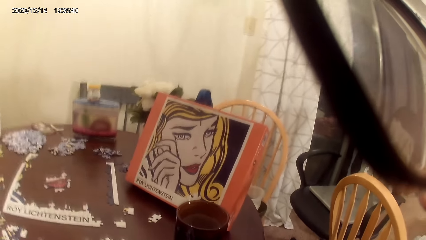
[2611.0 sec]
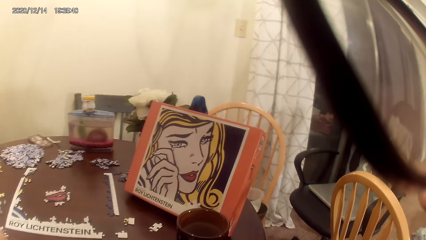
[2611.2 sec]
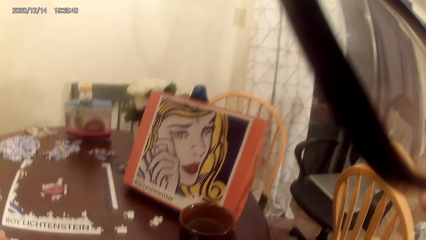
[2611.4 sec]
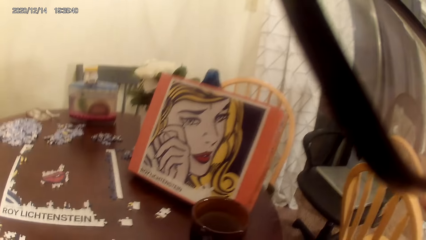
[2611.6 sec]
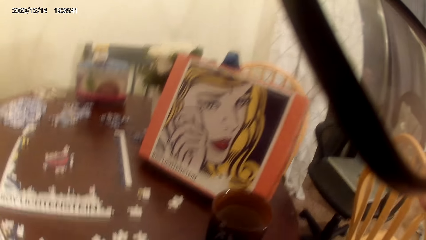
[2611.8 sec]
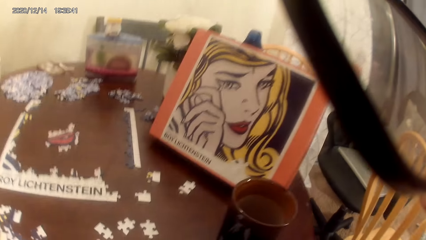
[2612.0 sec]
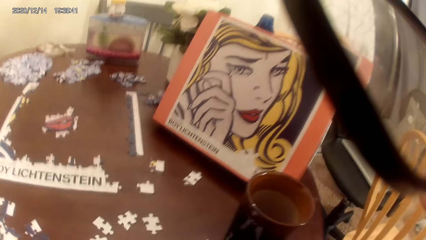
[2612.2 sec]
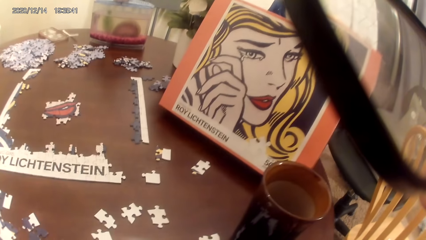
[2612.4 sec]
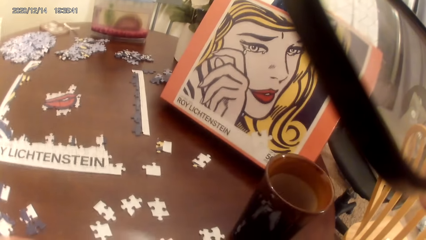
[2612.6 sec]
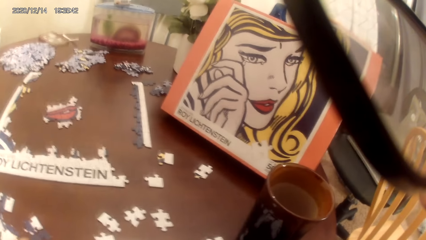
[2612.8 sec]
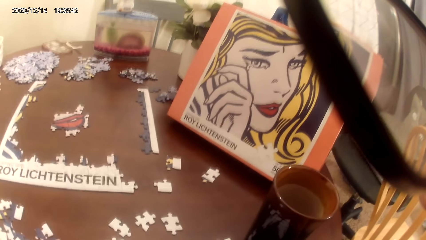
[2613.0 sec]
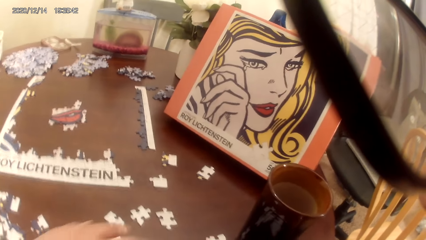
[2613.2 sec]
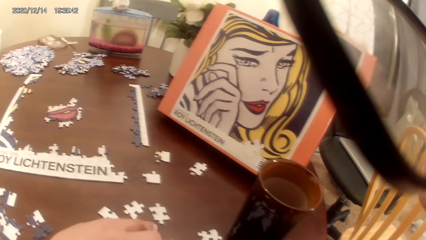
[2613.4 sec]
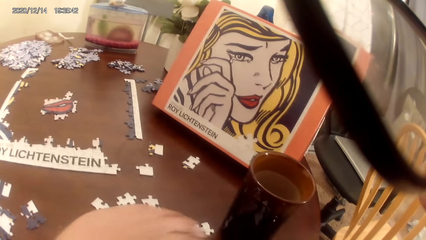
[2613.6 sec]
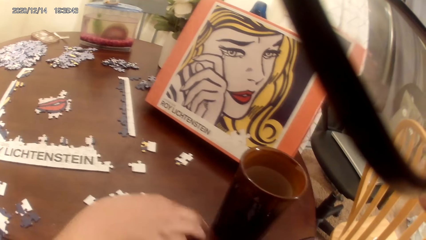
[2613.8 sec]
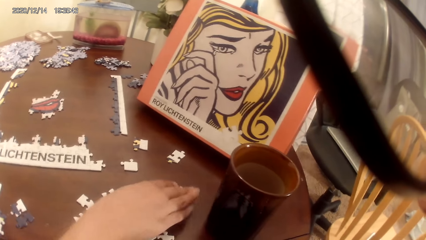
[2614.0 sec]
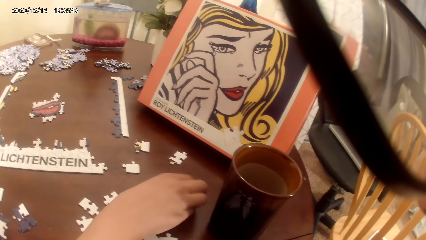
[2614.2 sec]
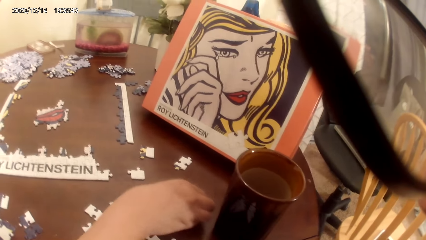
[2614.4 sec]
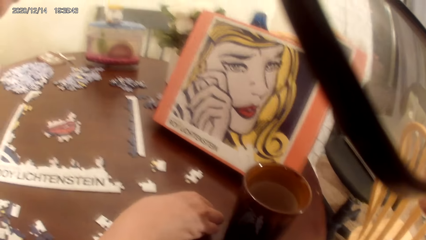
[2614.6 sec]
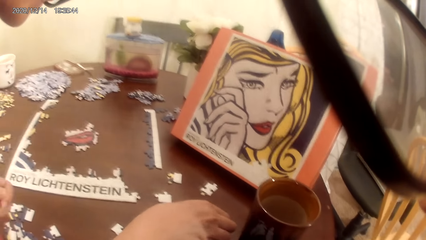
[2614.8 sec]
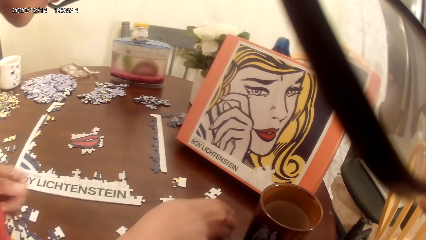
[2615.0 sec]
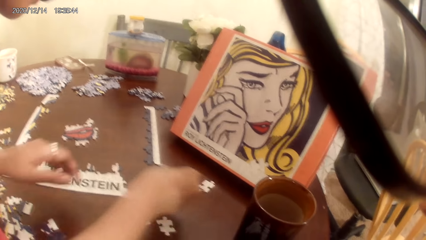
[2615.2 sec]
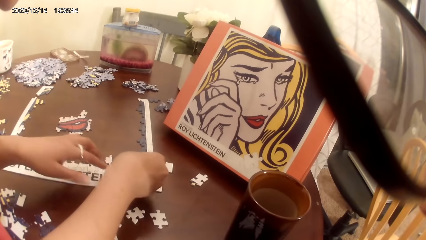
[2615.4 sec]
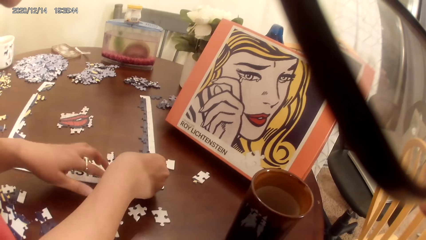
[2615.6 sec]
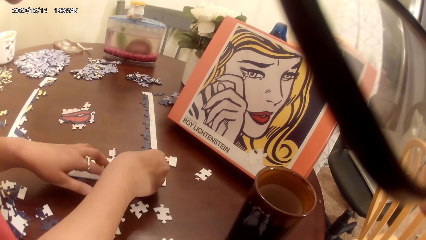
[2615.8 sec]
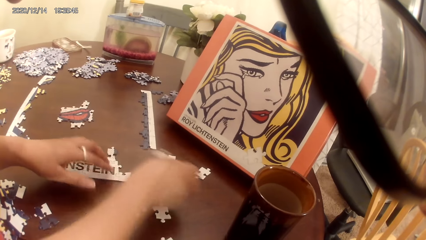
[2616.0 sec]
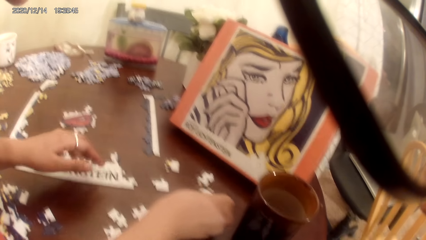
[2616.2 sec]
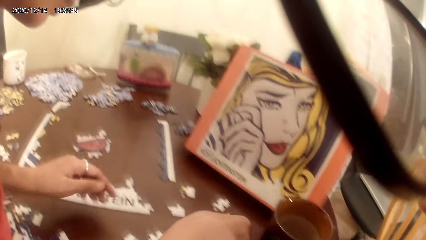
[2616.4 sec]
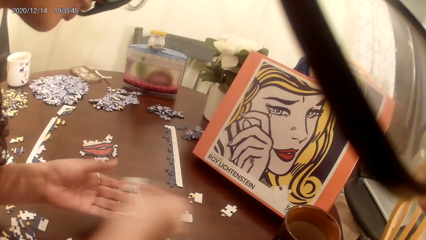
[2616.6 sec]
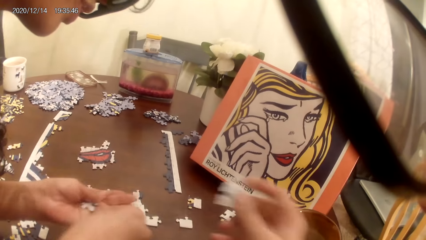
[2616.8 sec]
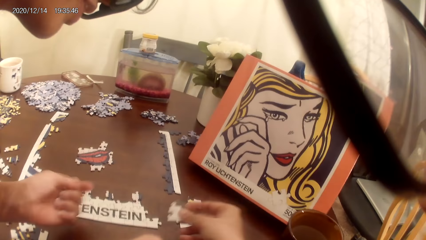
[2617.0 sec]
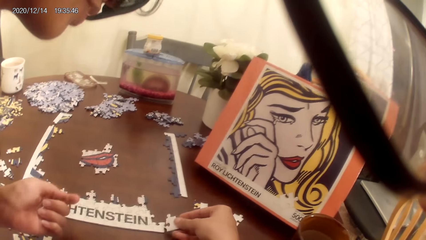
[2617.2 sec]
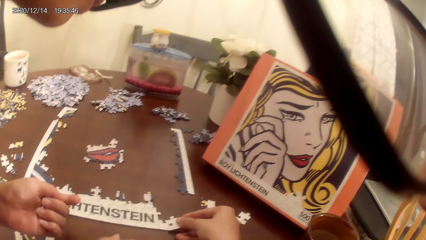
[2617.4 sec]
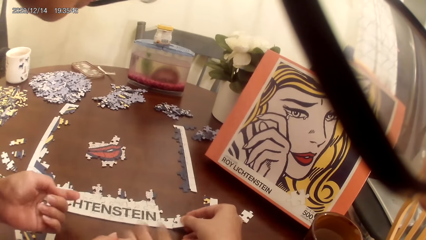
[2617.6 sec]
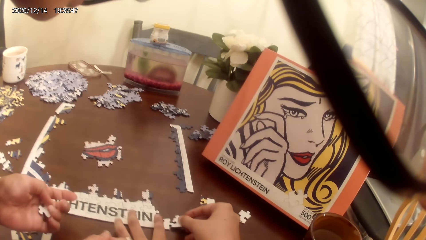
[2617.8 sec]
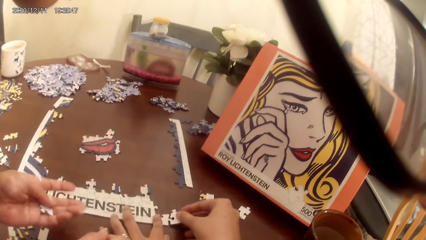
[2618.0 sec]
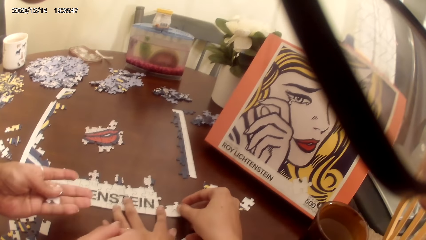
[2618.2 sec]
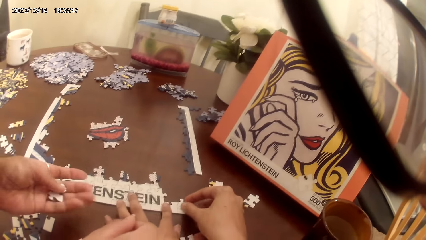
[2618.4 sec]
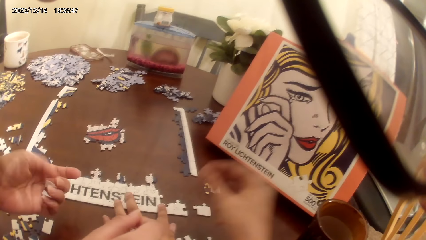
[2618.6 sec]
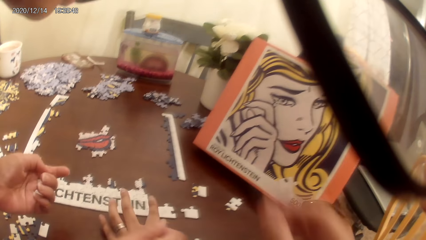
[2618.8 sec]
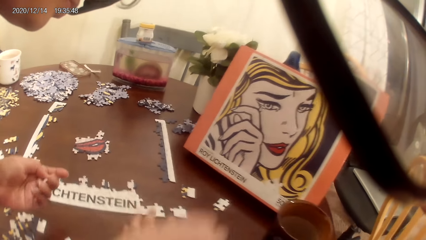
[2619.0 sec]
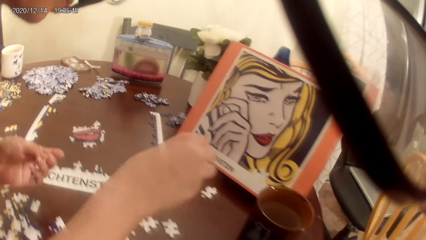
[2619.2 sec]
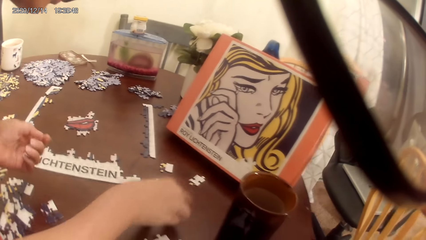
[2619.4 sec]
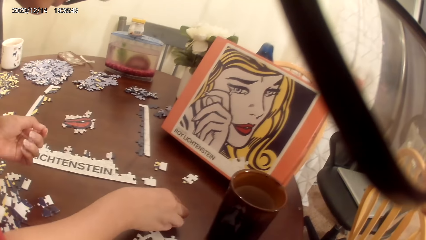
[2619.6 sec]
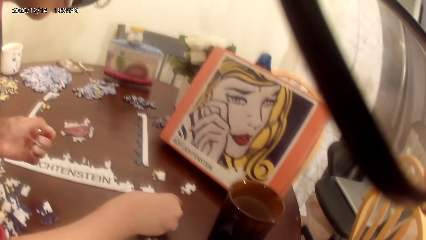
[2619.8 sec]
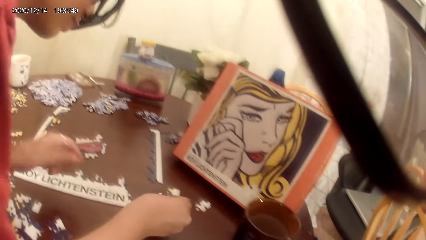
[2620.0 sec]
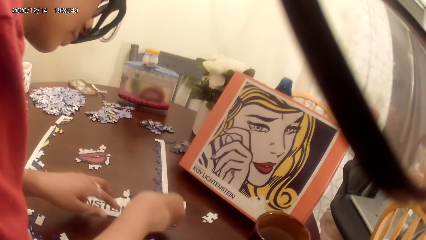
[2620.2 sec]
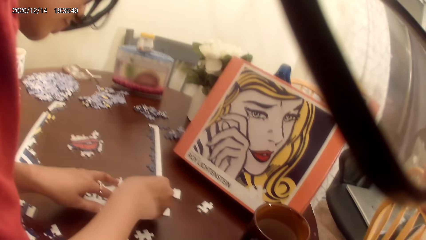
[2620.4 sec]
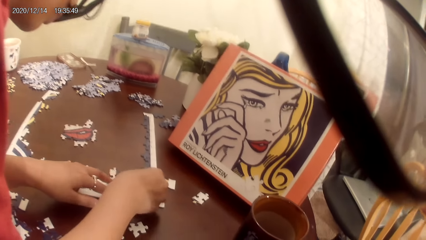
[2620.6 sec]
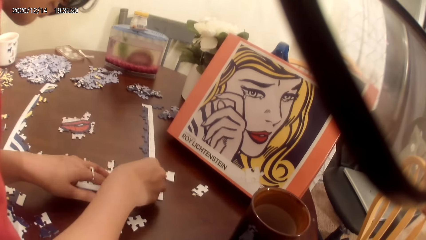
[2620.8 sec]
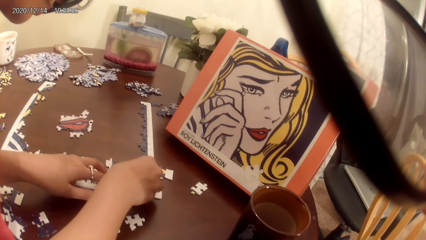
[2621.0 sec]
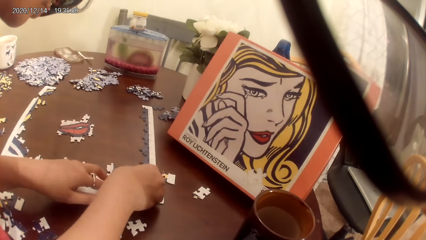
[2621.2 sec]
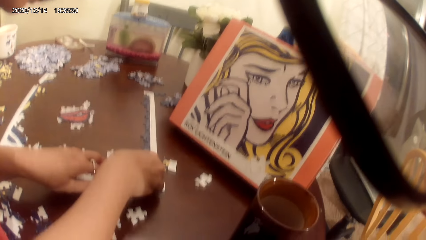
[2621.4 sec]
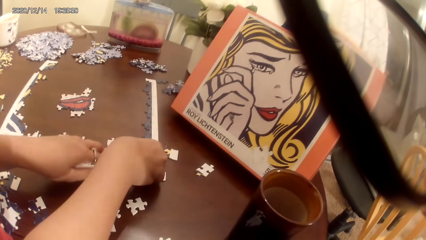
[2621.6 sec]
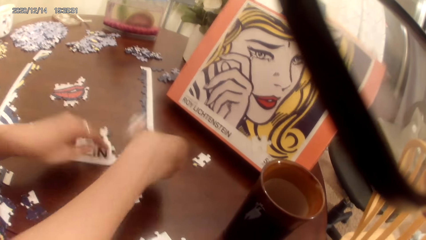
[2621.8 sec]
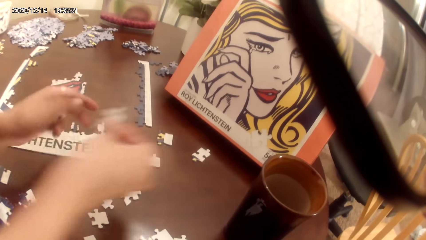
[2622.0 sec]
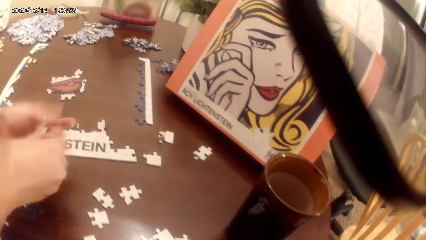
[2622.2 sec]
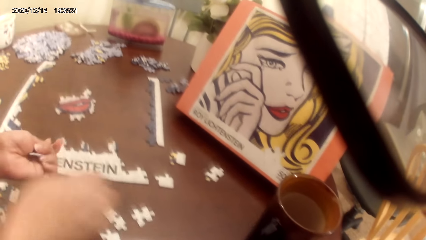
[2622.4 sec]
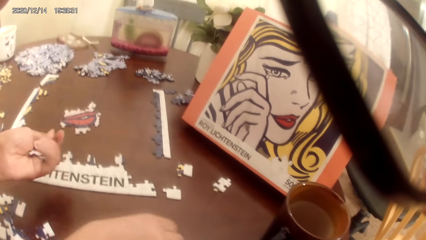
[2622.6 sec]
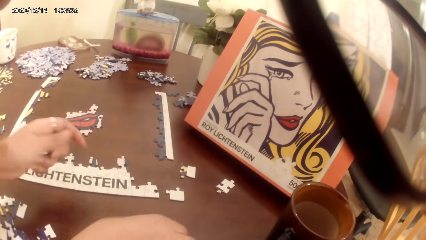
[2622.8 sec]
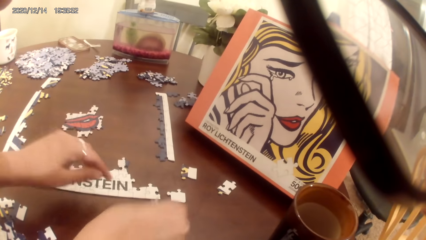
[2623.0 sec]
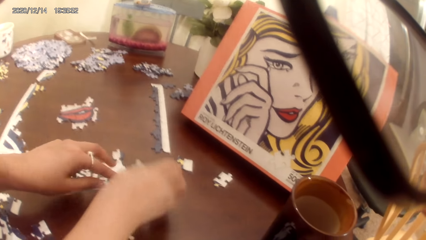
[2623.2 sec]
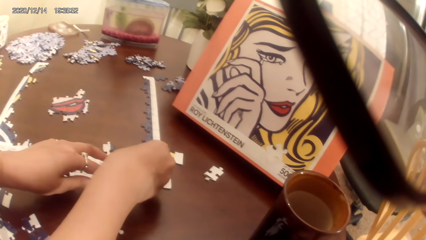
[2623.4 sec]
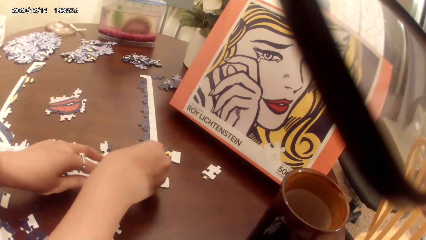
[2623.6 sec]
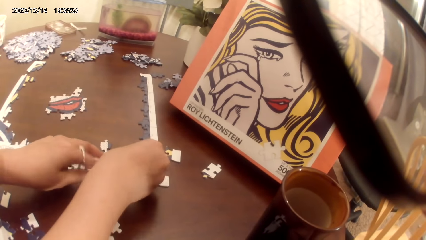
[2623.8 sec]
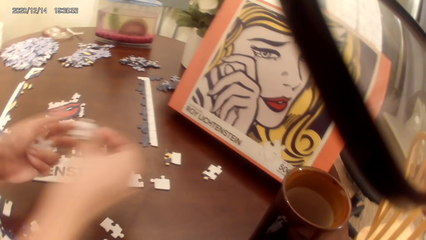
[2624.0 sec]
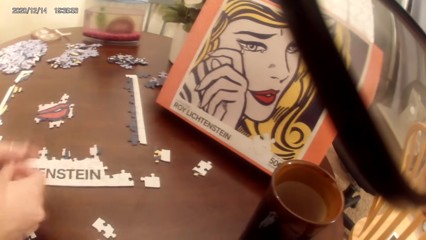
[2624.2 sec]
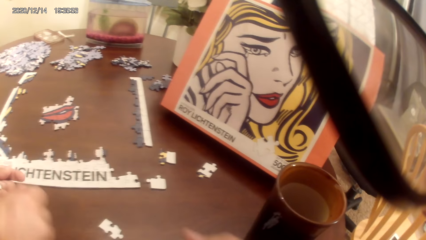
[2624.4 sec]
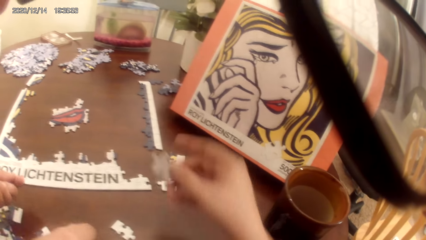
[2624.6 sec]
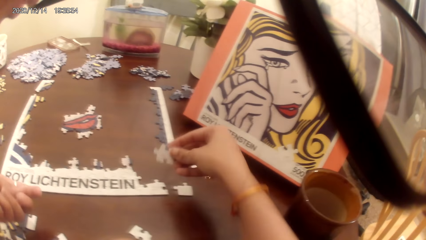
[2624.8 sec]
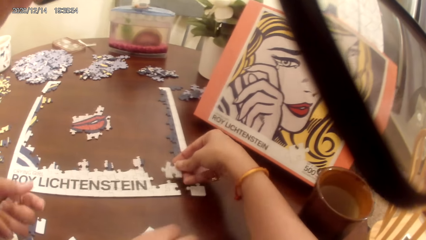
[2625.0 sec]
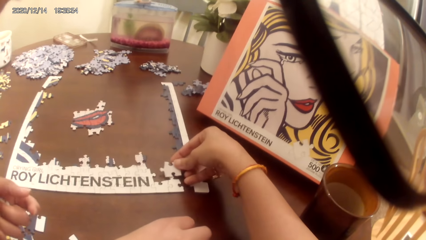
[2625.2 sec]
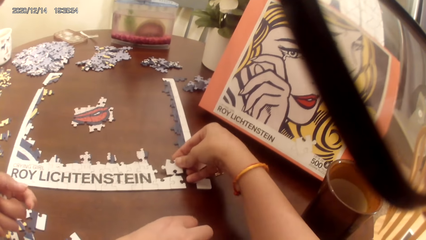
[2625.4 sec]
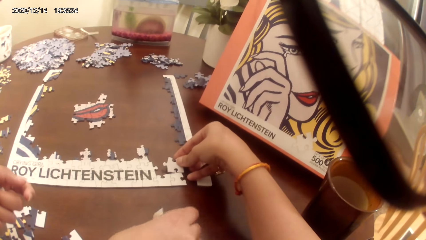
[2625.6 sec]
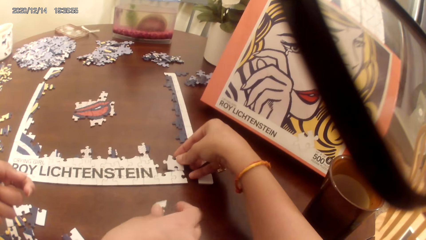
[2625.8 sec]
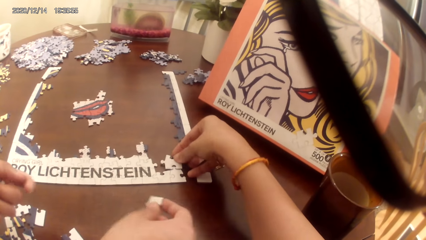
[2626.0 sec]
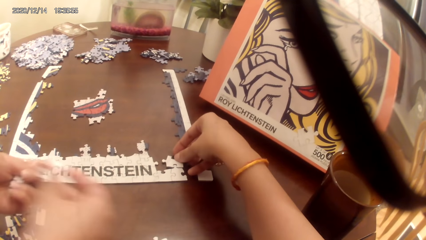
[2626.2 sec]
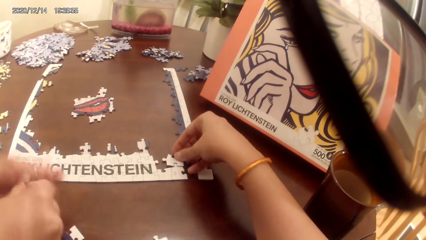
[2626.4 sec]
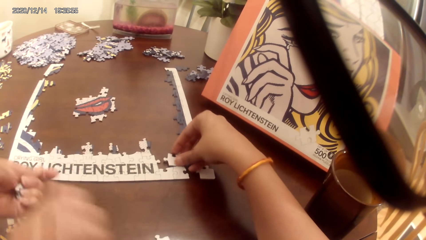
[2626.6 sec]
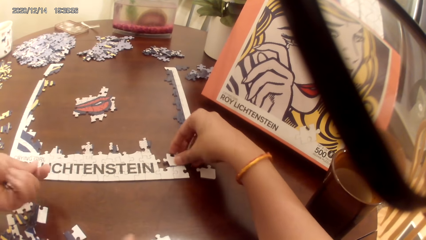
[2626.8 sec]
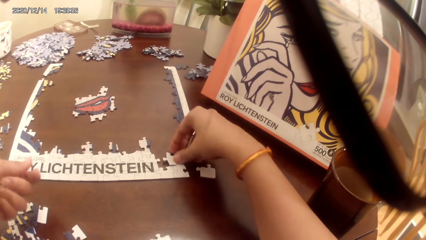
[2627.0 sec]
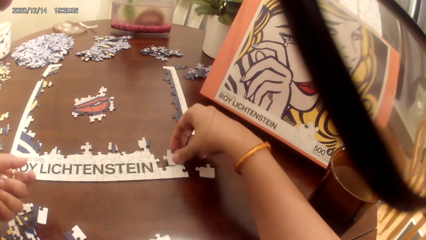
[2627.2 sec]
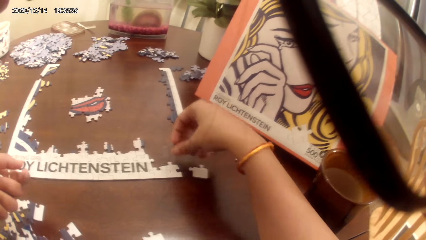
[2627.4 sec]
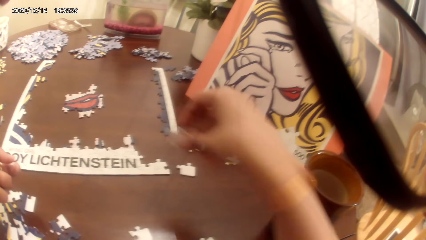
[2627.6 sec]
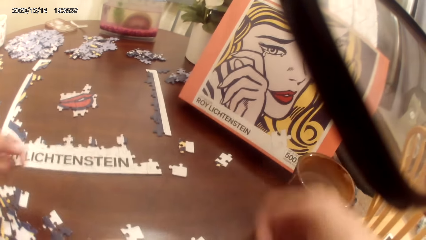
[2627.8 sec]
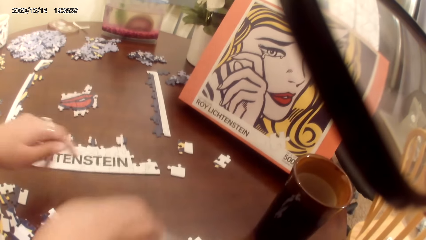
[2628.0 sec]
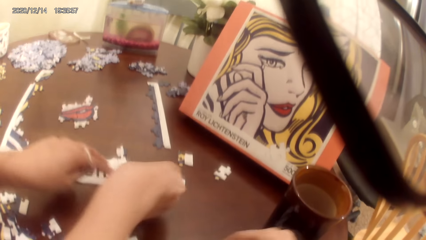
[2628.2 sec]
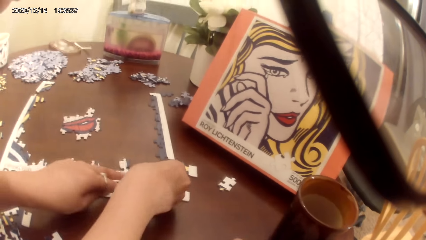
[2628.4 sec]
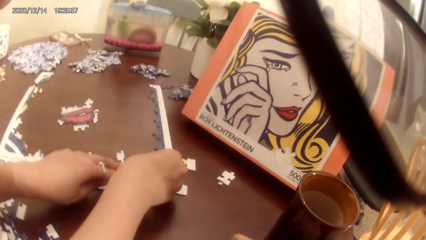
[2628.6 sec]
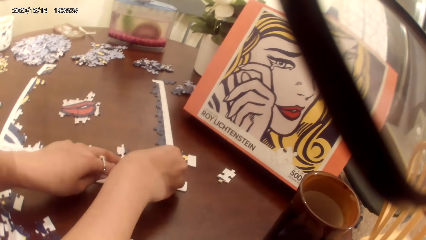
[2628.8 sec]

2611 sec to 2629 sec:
The camera wearer plays a puzzle game. A lady plays the puzzle game. The camera wearer plays the puzzle game.
